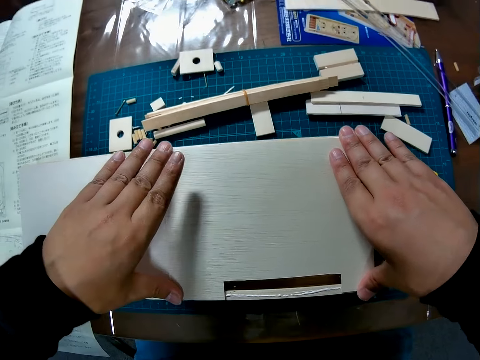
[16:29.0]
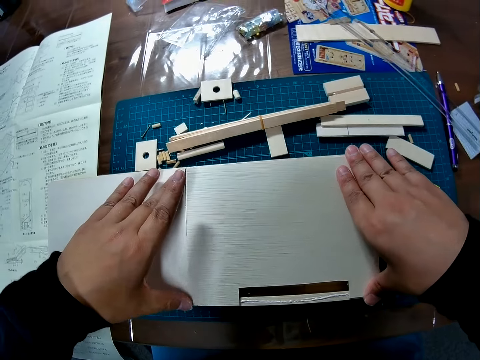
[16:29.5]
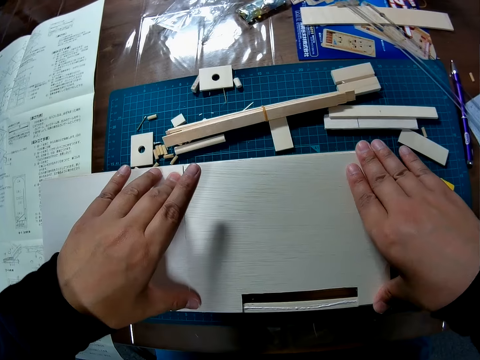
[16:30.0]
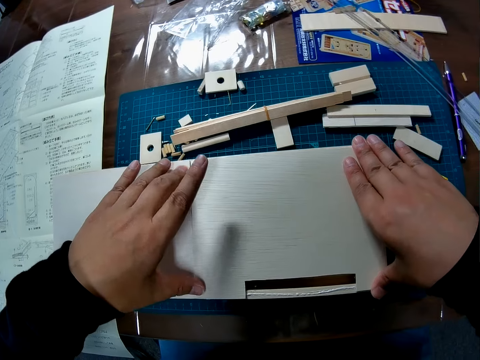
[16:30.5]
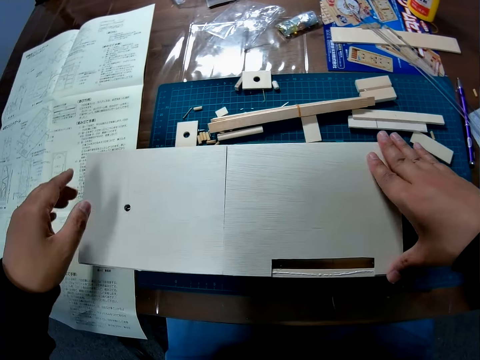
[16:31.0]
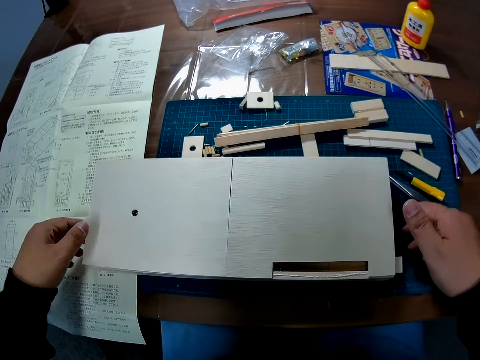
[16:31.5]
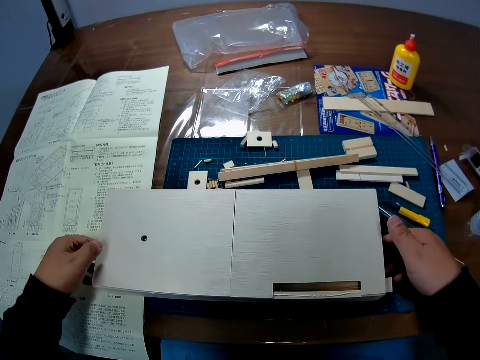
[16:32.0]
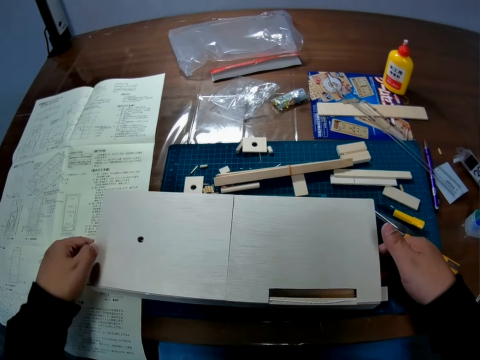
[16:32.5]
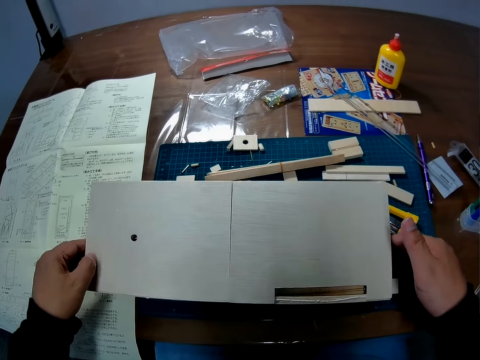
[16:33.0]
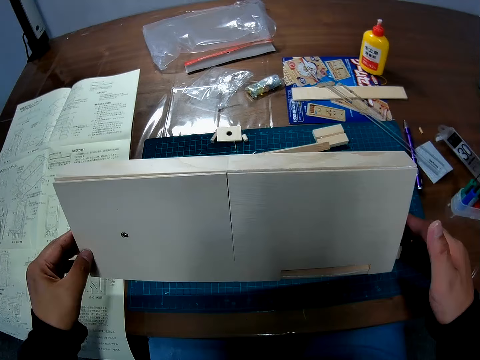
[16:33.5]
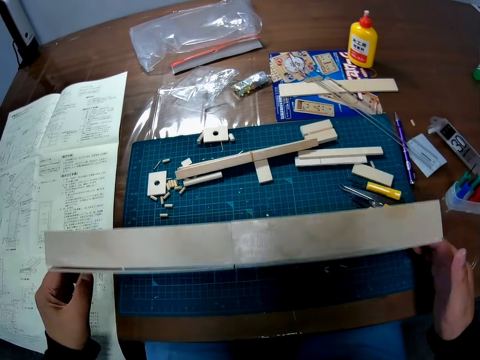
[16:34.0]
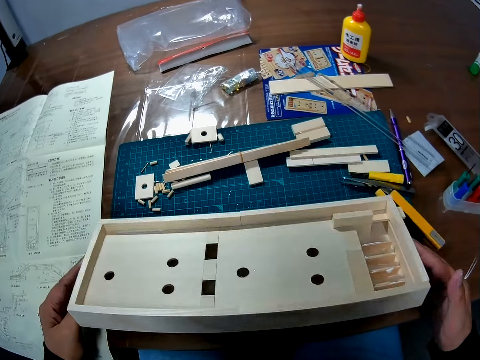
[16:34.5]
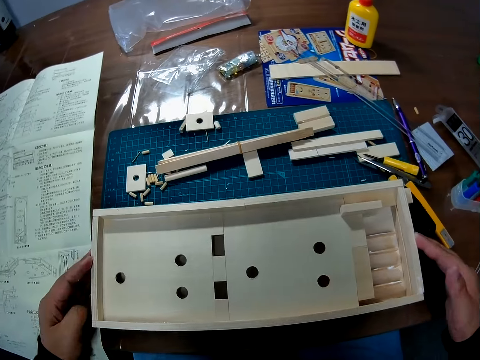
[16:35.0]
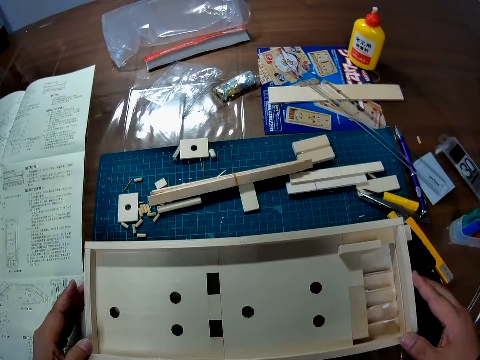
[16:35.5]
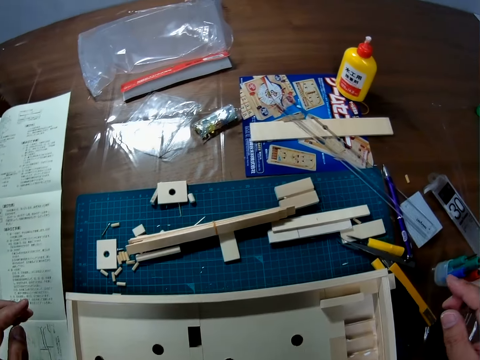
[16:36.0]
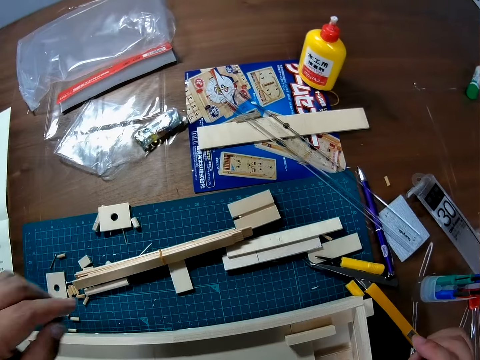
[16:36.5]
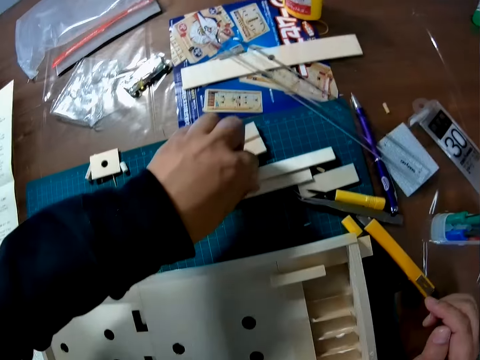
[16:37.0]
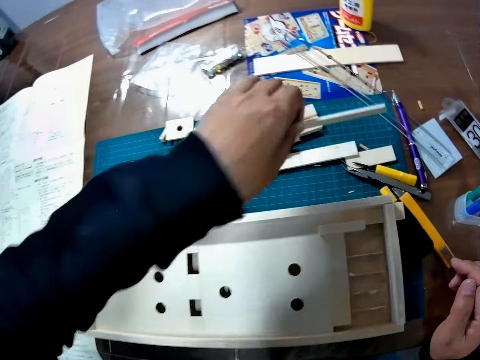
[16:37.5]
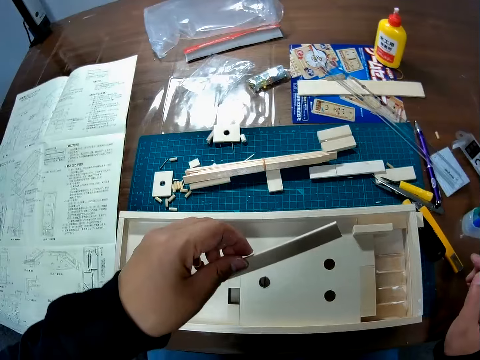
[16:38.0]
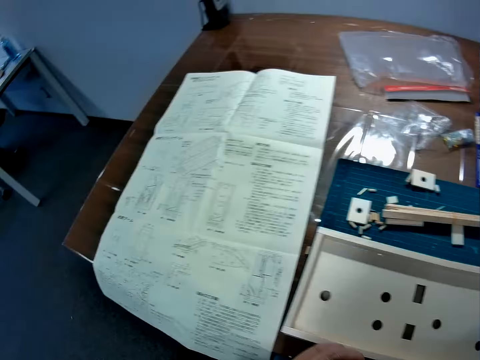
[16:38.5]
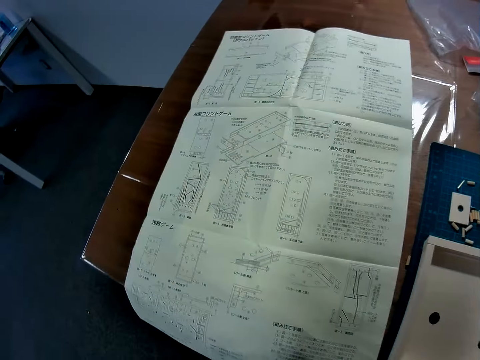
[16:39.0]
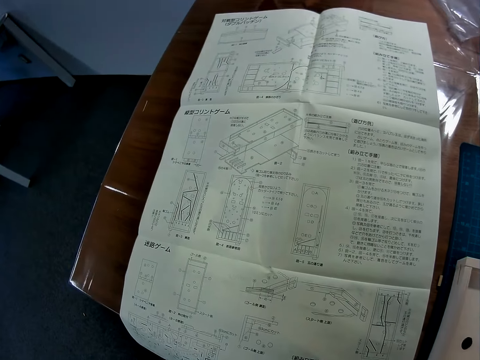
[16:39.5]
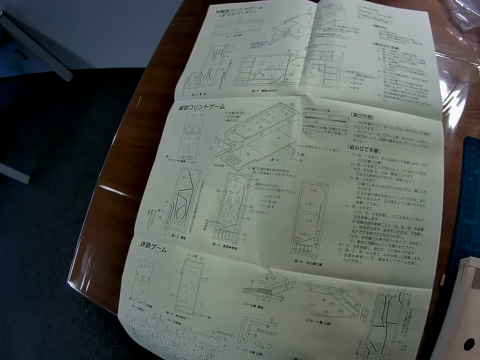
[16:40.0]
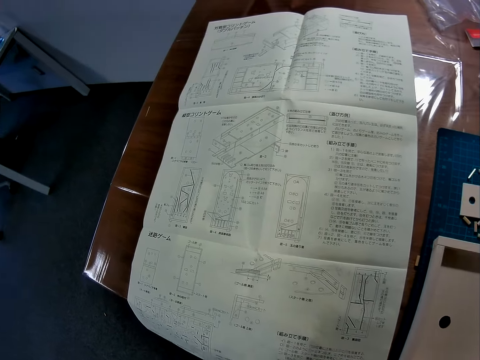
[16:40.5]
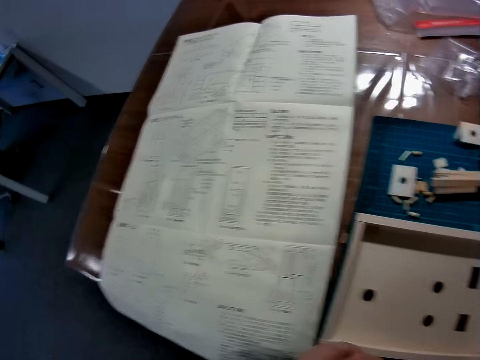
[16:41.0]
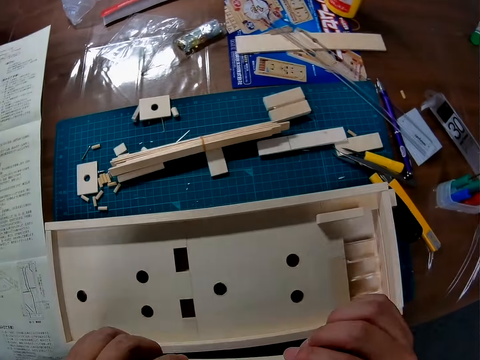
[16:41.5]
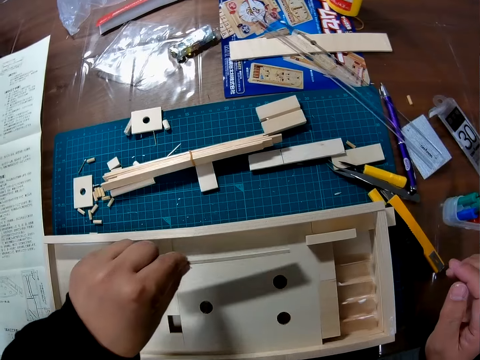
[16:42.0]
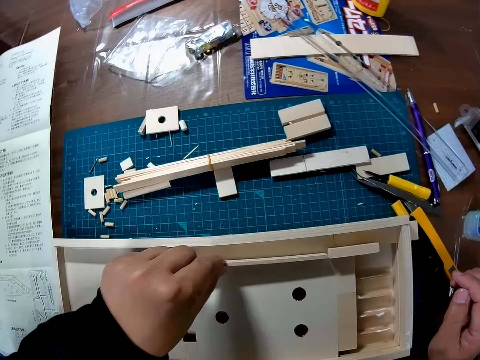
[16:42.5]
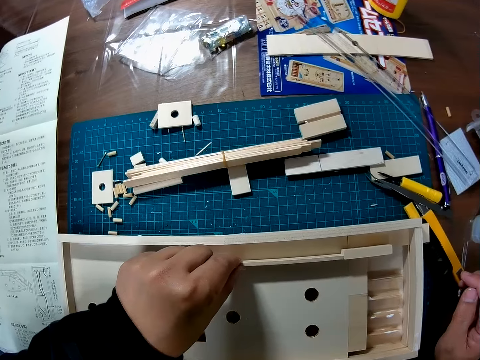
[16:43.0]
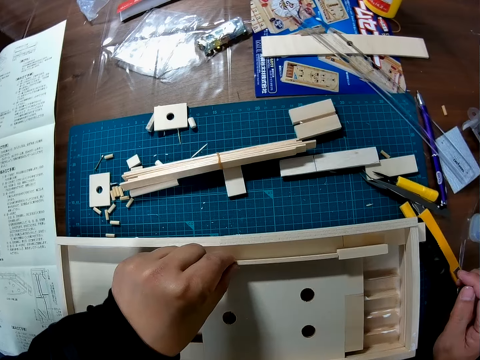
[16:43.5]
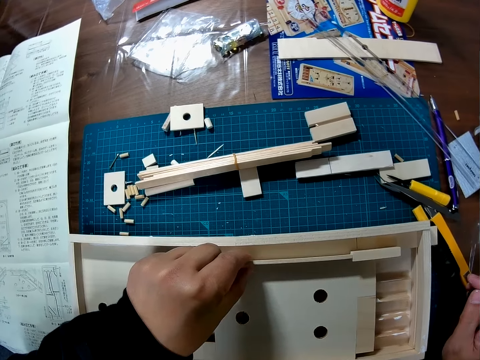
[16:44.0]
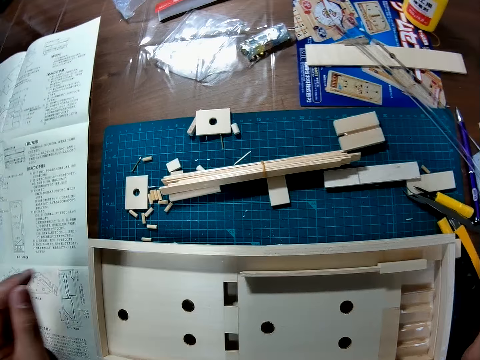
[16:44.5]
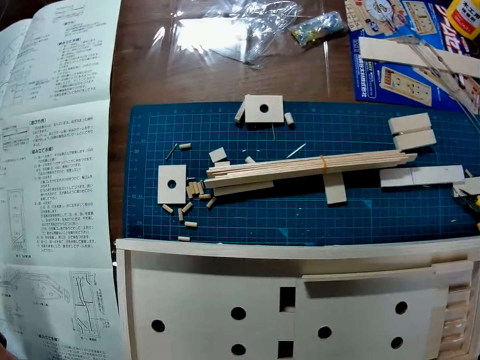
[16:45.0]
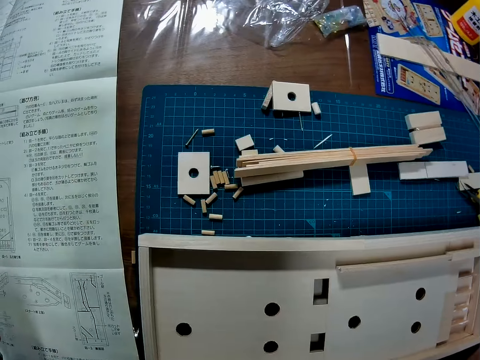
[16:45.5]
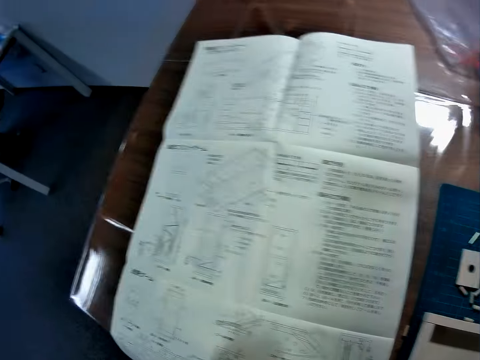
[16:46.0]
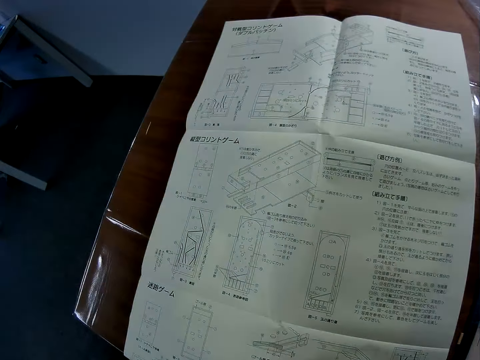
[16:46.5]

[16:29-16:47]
The camera wearer lifts the wood from the table. He turns the constructed wood on the table. He looks at the wood. He places the wood on the table. He picks up a piece of wood from the table. He looks at the paper. He places the piece of wood on the bigger piece of wood. He fixes the piece of wood on the constructed wood. He lifts his hand from the wood.

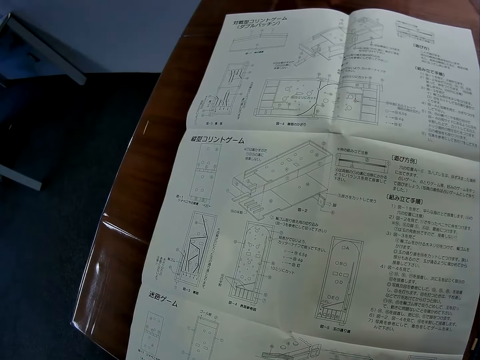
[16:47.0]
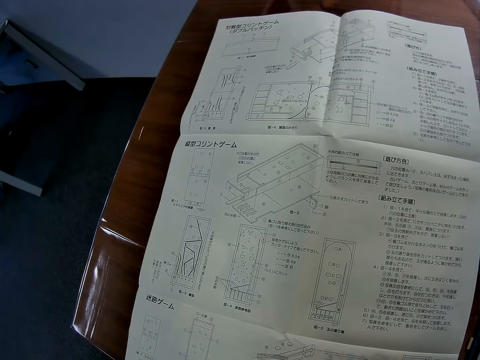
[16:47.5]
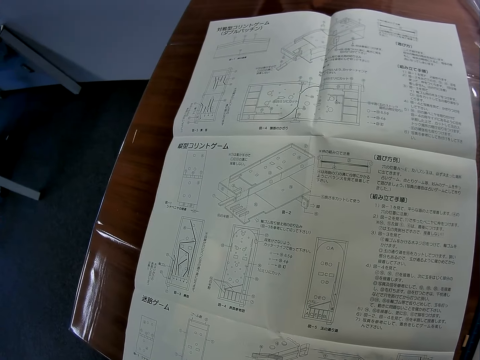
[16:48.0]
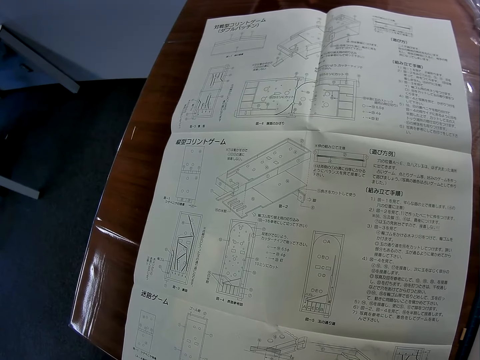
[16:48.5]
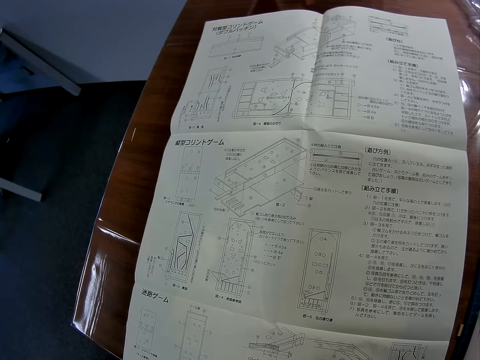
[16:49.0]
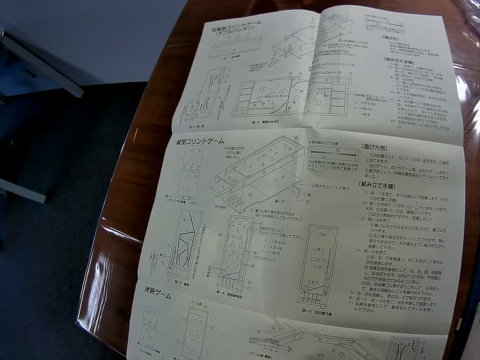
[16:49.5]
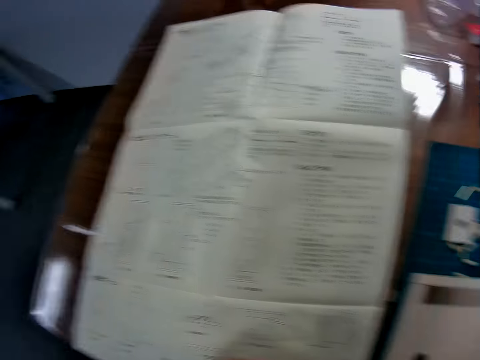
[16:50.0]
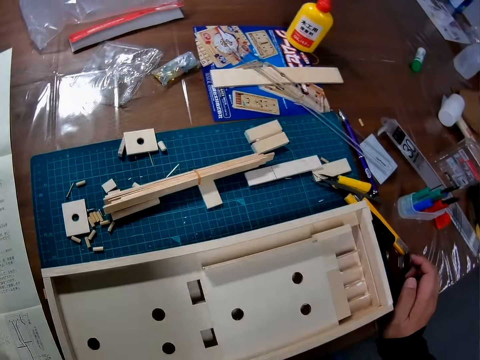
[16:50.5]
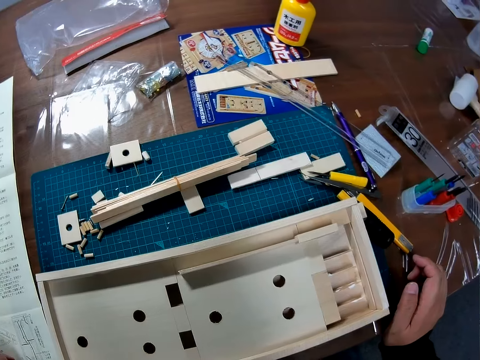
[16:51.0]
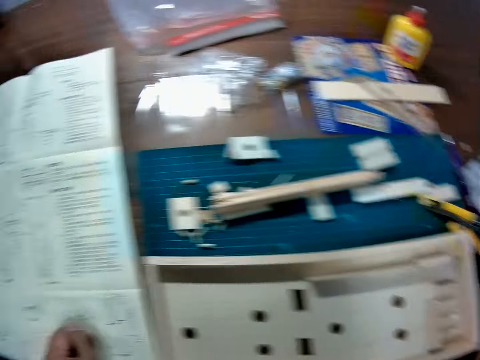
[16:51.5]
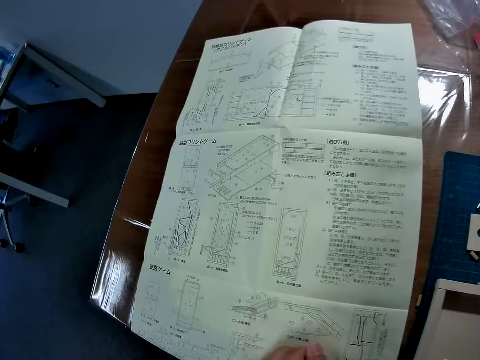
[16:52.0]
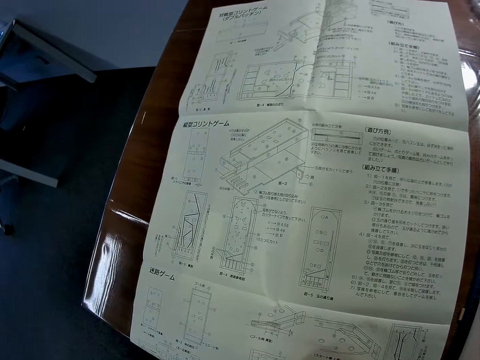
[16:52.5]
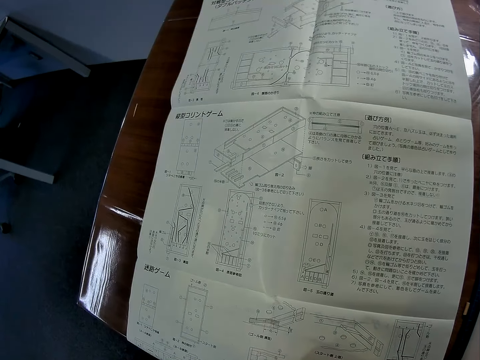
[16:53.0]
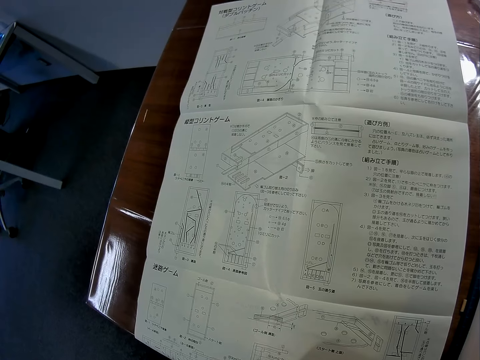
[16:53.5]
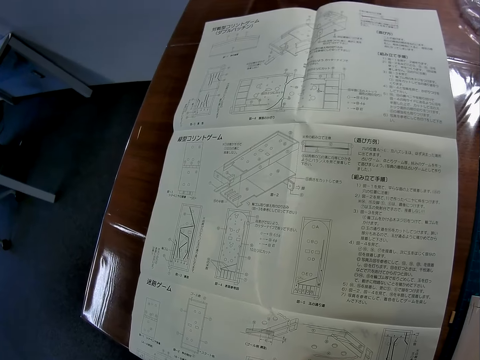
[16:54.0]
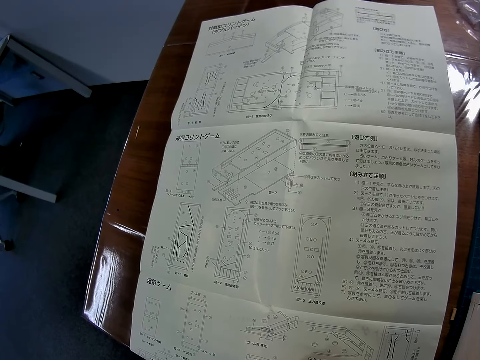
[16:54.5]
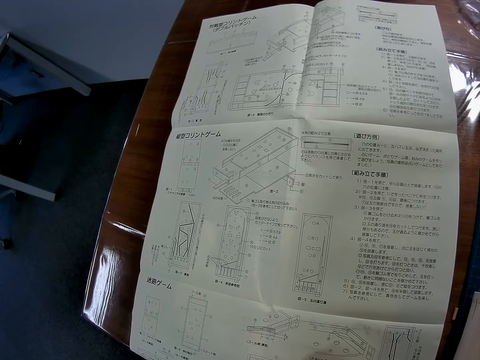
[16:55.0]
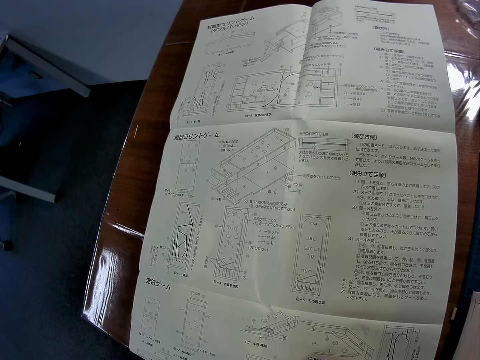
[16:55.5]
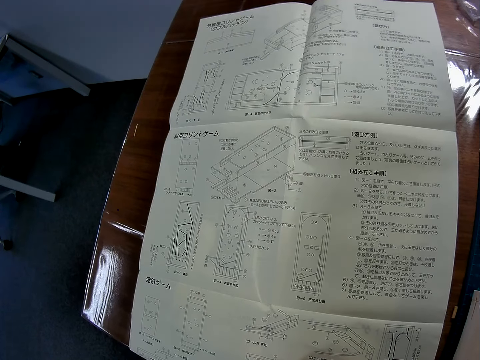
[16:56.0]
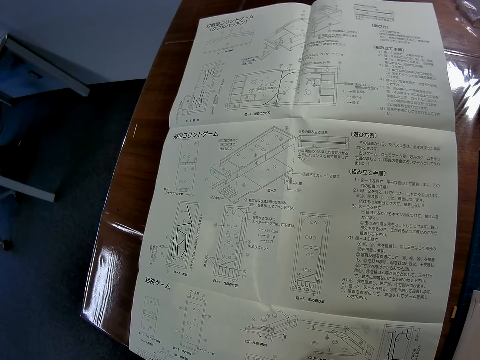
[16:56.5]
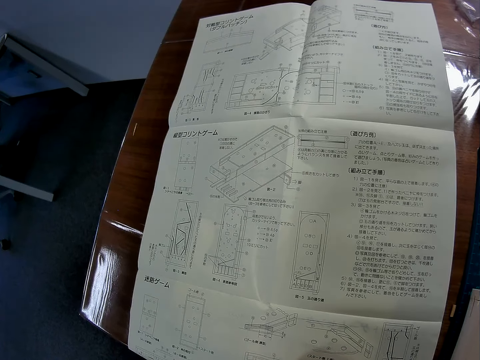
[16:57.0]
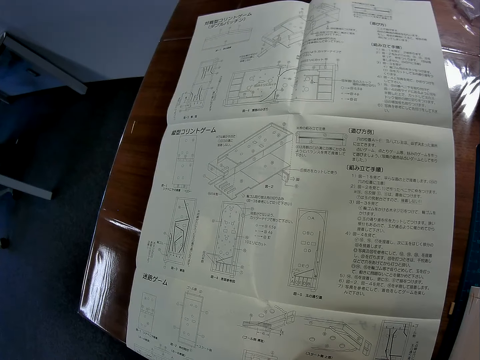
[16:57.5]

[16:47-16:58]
The camera wearer looks at the paper. They look around the table. They look at the paper.
